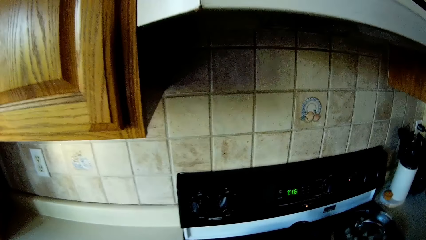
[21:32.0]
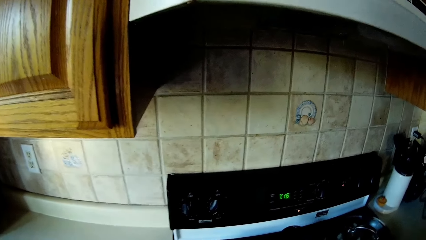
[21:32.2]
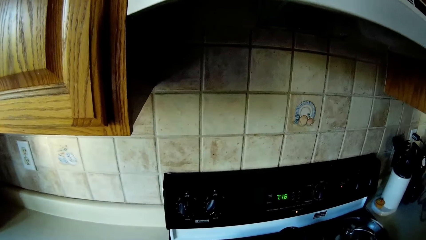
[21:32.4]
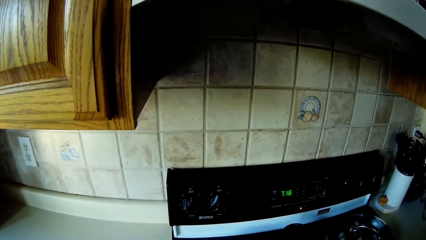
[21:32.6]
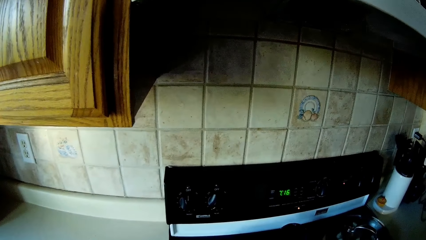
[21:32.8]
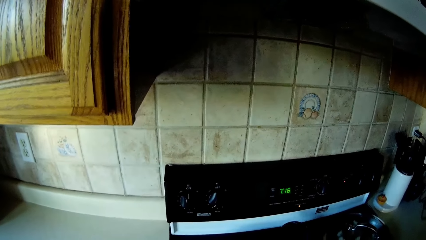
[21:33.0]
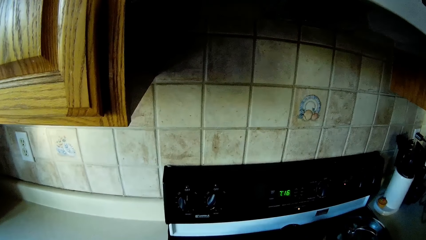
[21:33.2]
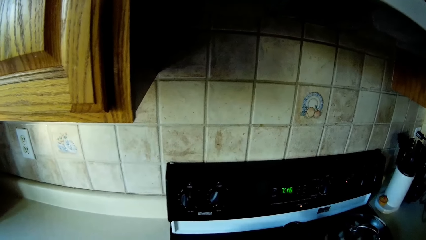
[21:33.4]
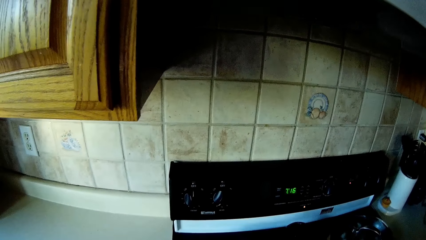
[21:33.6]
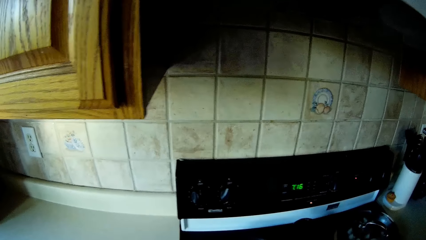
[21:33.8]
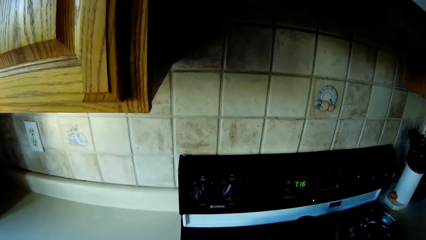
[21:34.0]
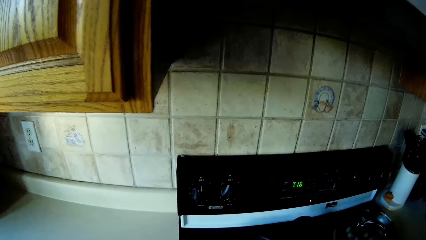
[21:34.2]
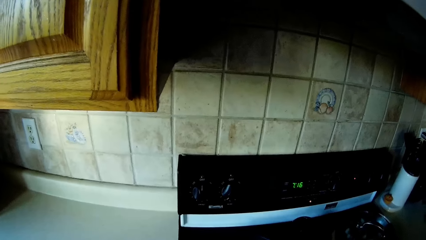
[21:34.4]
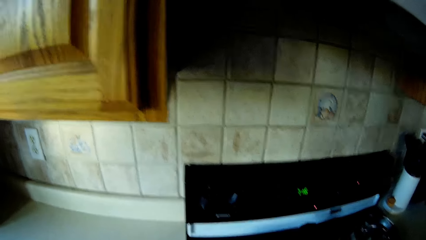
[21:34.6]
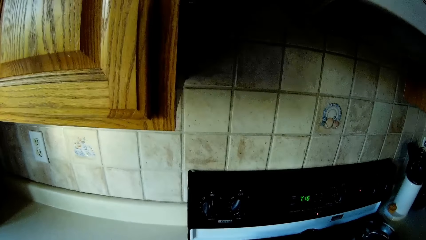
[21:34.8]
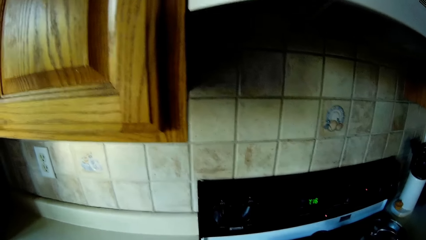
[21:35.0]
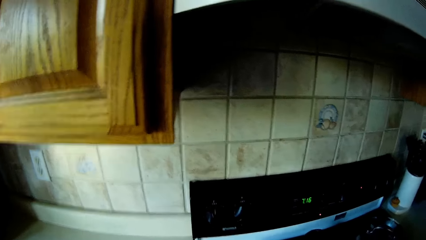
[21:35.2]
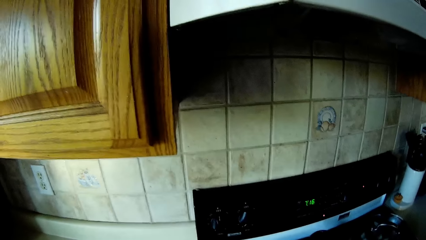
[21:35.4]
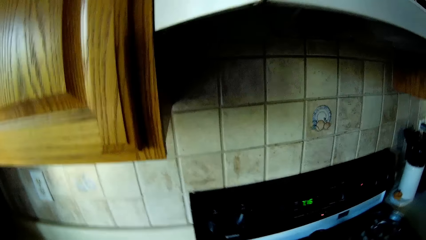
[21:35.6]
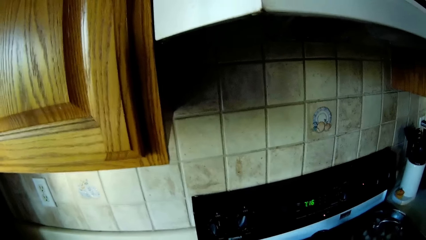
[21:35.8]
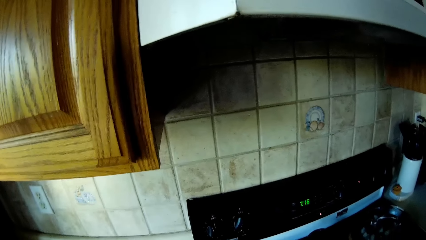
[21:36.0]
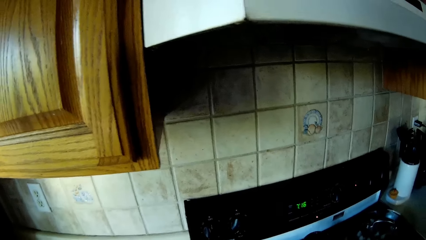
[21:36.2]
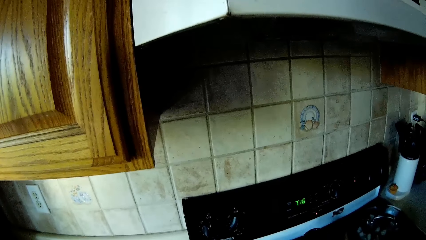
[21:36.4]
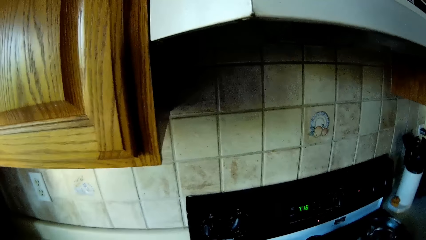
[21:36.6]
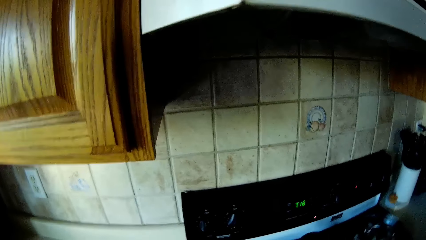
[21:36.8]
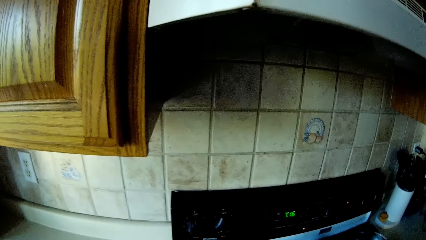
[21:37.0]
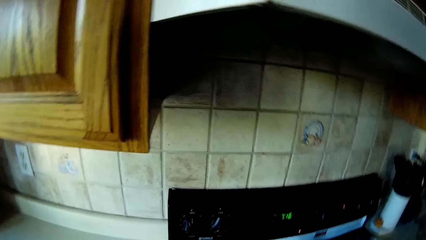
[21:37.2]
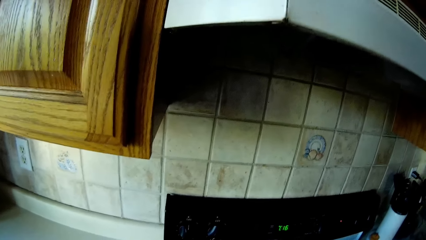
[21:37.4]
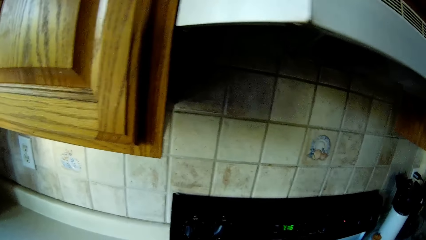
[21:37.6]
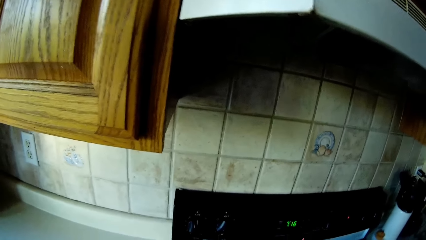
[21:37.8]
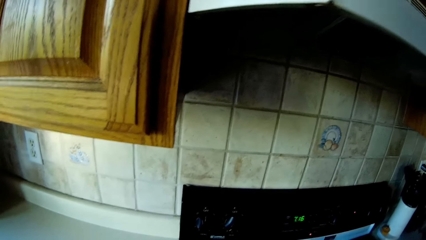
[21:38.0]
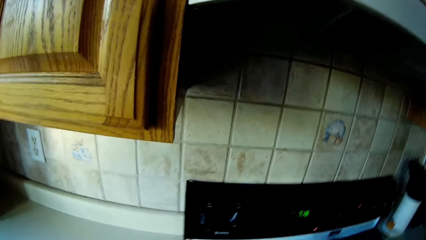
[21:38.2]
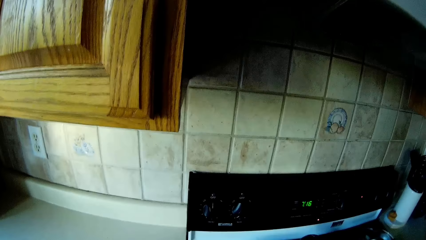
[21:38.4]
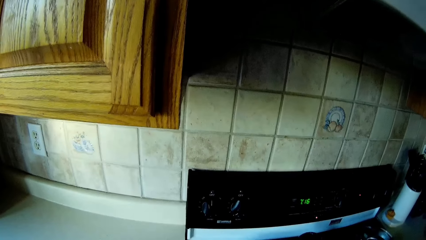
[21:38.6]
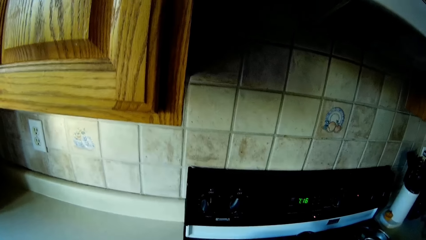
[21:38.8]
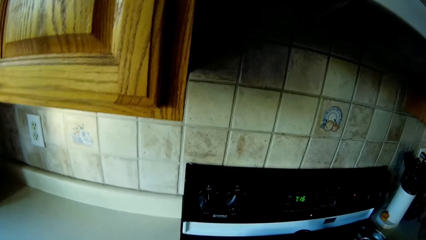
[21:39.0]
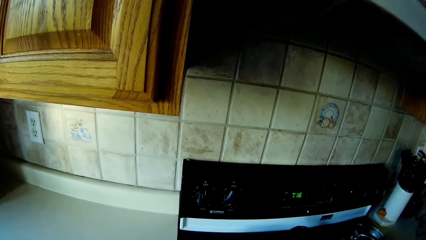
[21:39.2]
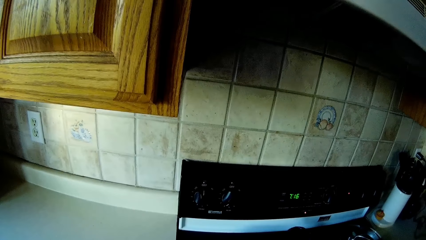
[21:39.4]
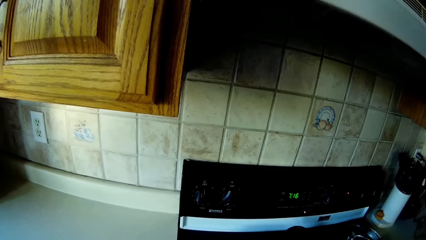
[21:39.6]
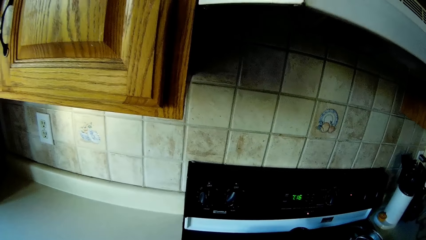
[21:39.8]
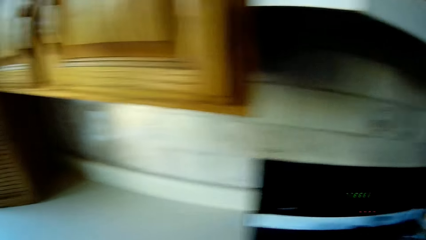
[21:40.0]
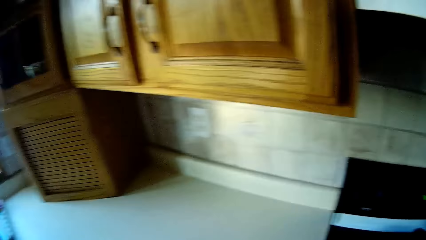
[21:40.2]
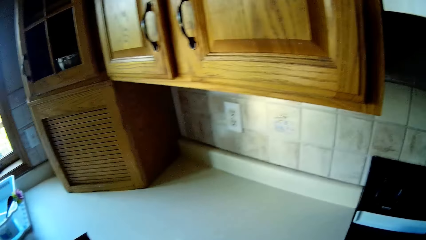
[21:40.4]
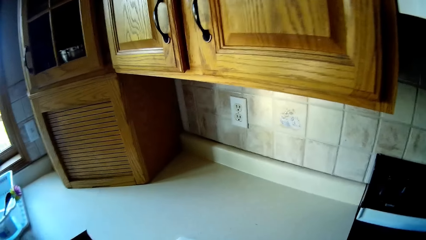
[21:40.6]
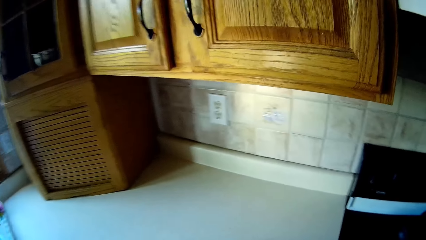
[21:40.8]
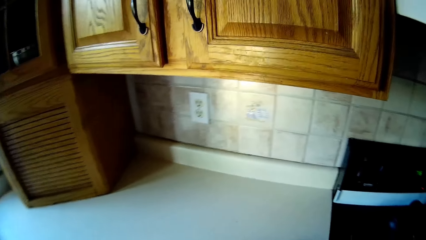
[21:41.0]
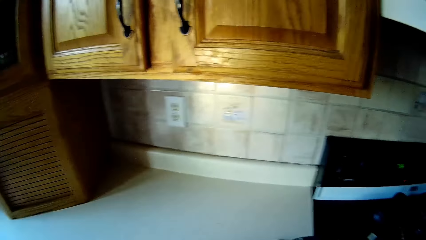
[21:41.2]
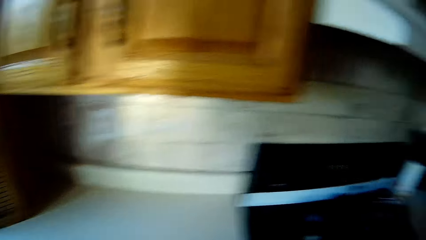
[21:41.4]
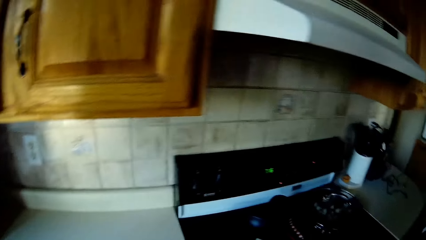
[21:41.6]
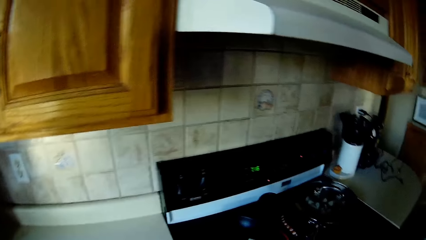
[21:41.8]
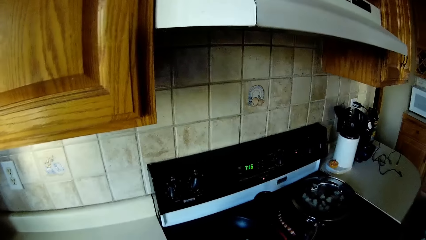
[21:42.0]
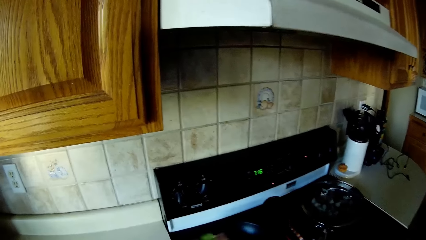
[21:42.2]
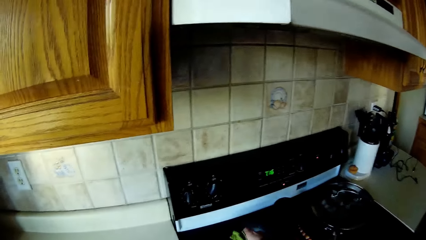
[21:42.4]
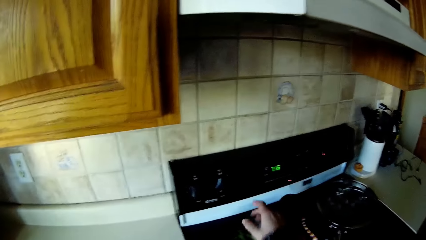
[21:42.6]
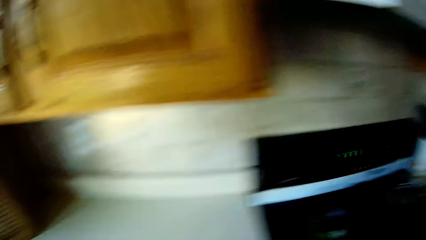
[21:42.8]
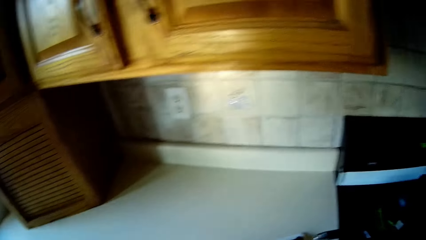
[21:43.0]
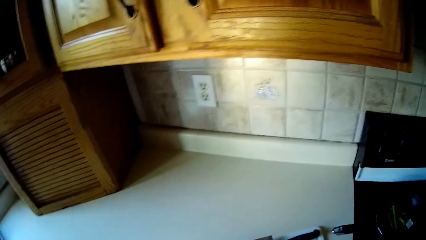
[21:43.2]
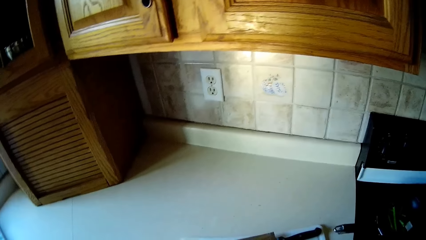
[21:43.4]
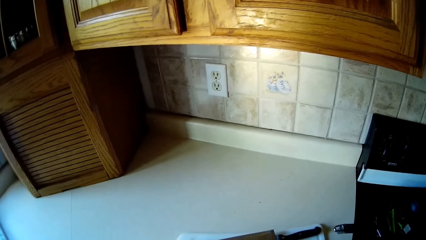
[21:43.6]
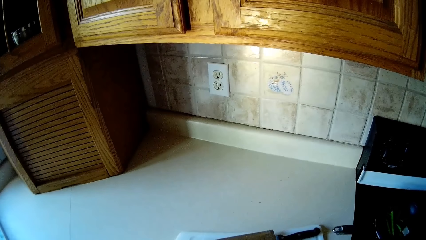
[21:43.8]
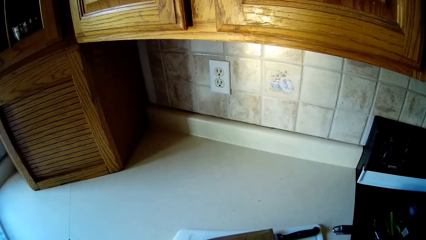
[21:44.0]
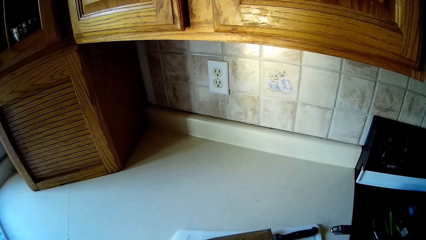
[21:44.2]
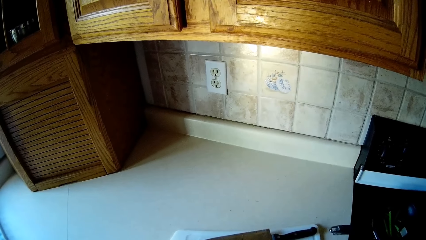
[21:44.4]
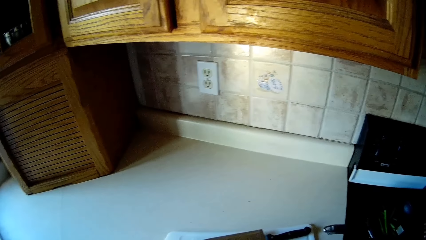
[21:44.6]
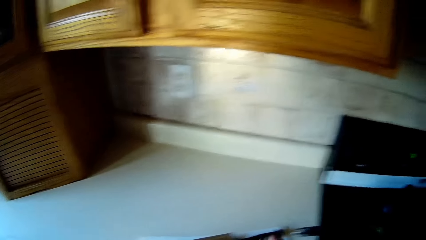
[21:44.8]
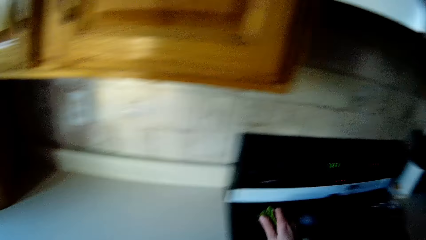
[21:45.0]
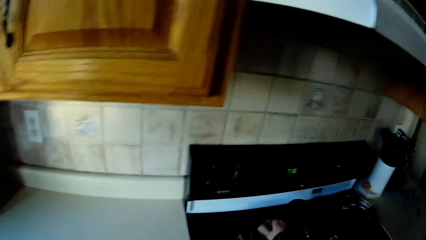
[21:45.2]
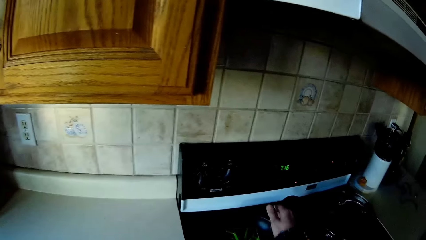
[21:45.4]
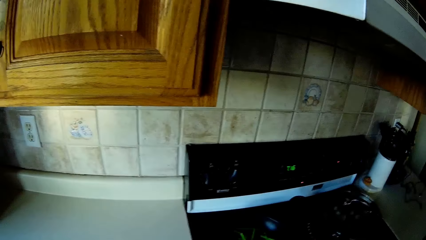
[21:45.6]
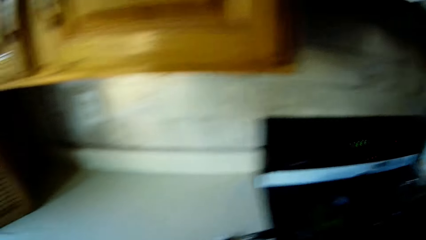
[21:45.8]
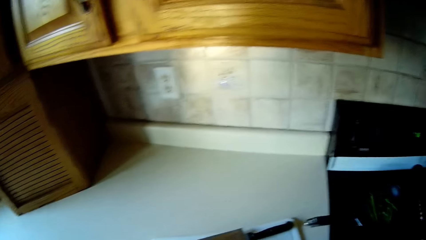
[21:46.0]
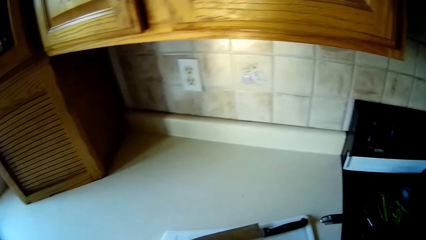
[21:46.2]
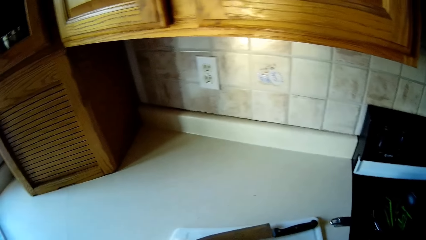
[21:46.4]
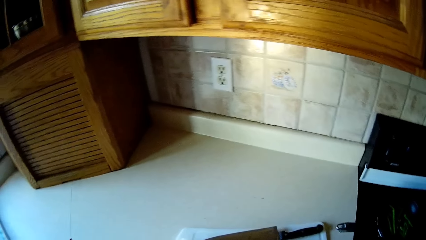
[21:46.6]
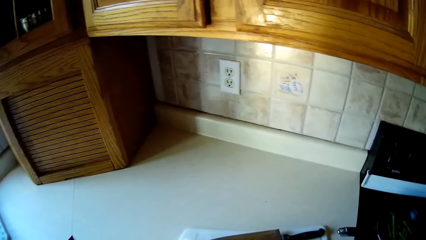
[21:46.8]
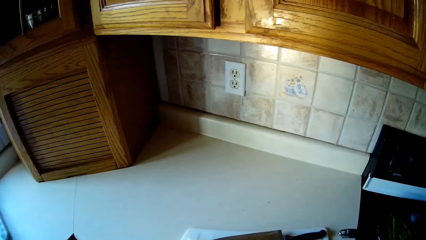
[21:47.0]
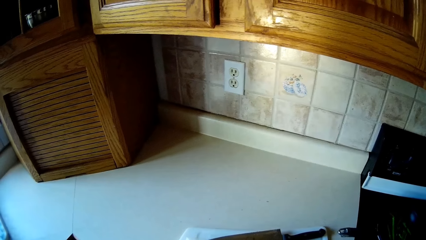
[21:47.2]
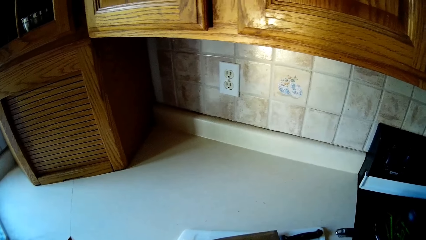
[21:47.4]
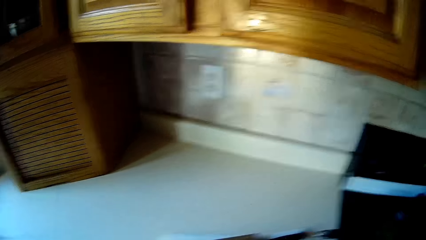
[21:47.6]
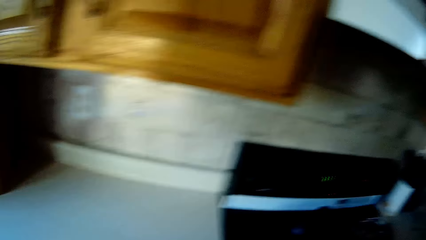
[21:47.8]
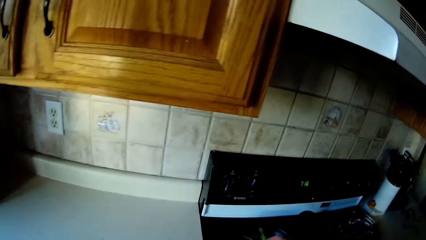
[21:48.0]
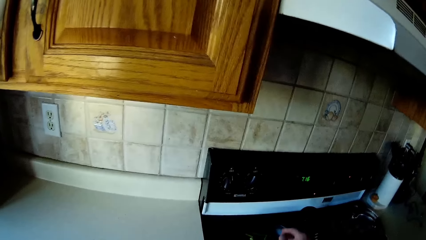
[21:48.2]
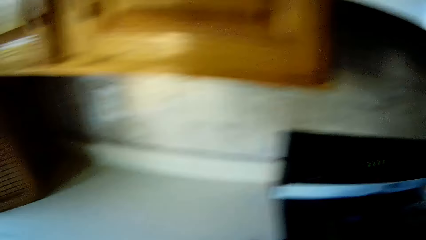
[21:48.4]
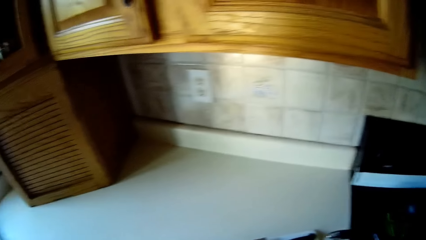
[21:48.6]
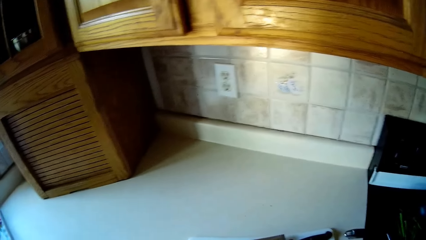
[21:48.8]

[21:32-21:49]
The camera wearer transfers the chopped vegetables from the chopping board to the pan on the cooker with her right hand.
